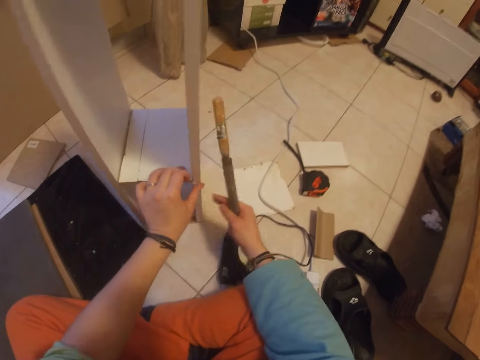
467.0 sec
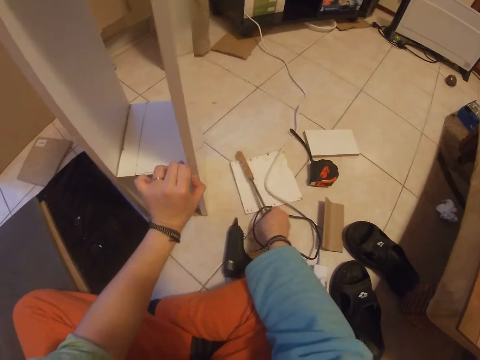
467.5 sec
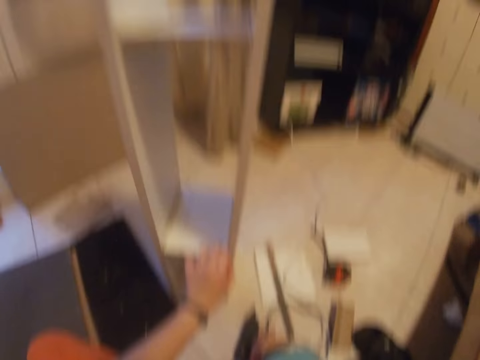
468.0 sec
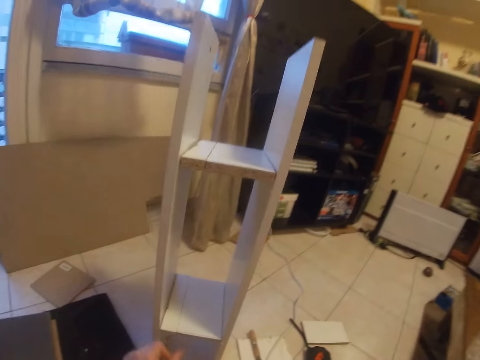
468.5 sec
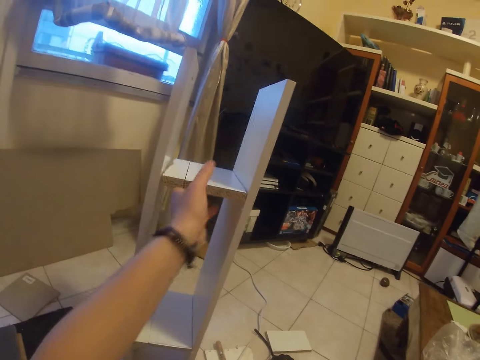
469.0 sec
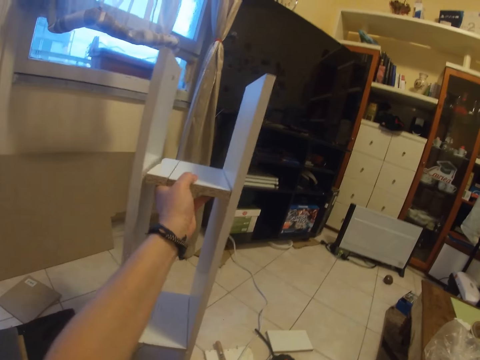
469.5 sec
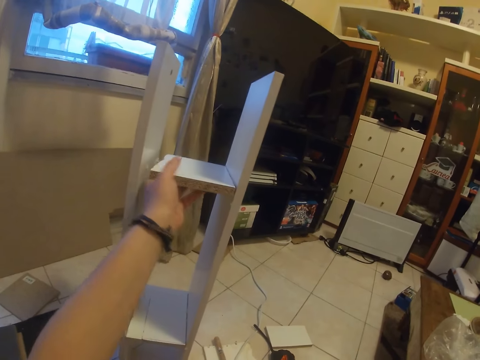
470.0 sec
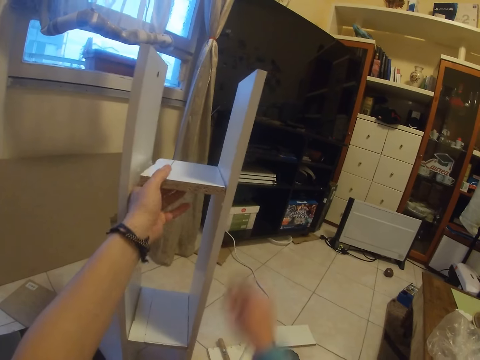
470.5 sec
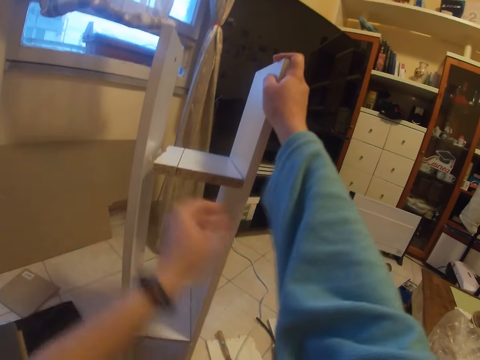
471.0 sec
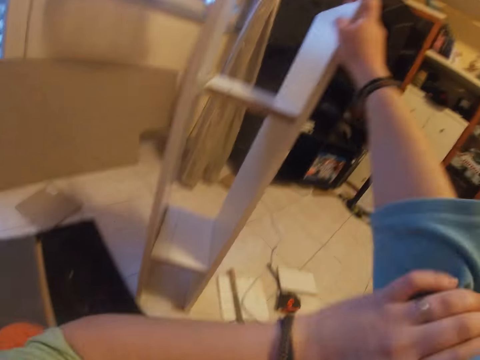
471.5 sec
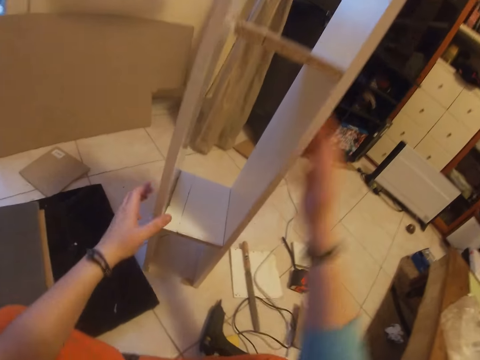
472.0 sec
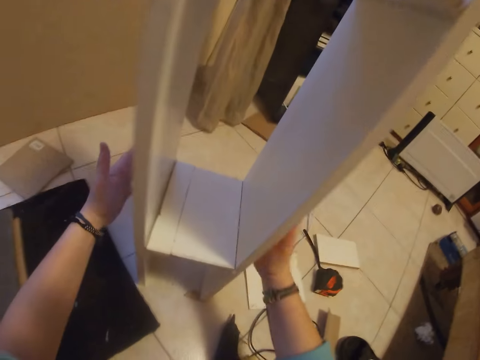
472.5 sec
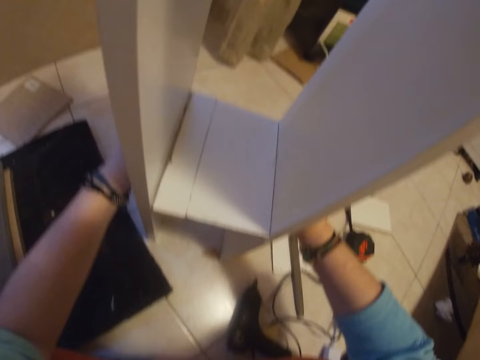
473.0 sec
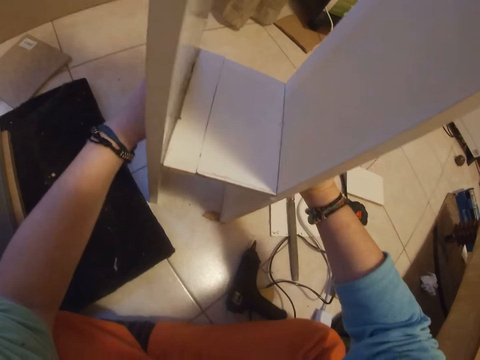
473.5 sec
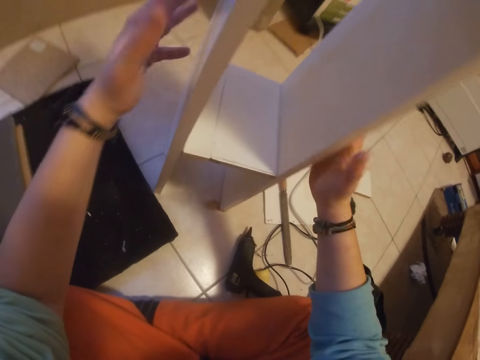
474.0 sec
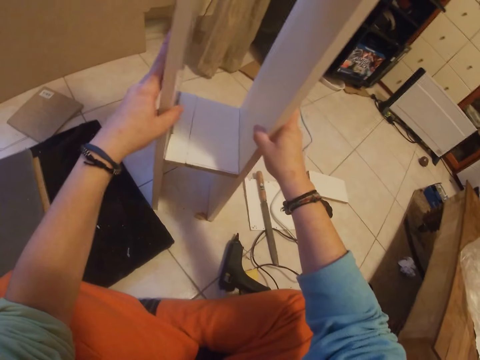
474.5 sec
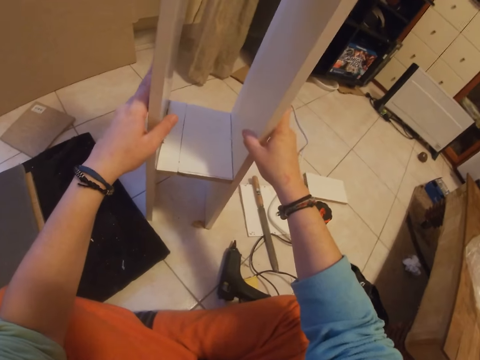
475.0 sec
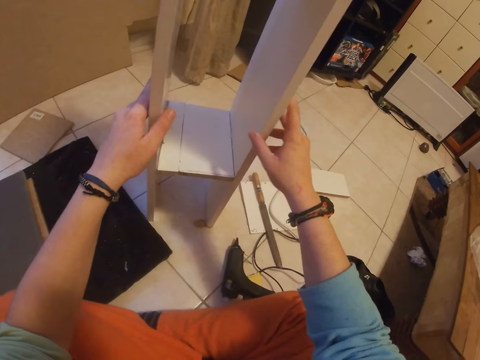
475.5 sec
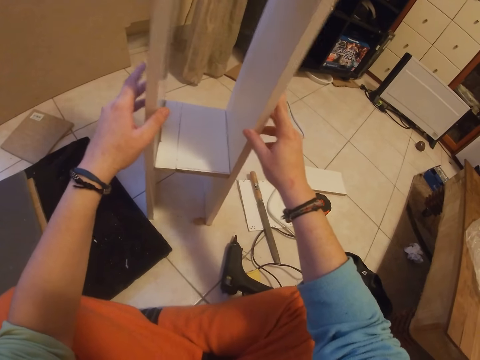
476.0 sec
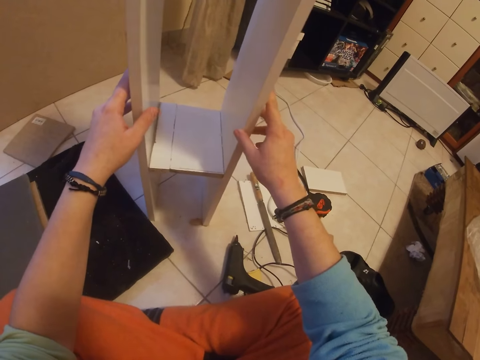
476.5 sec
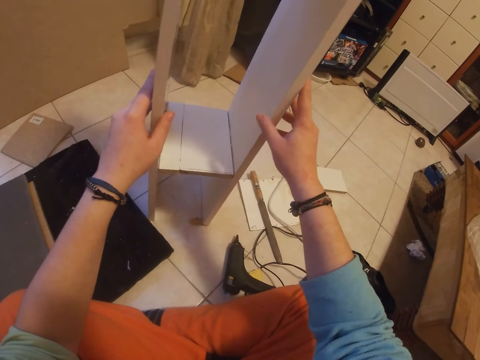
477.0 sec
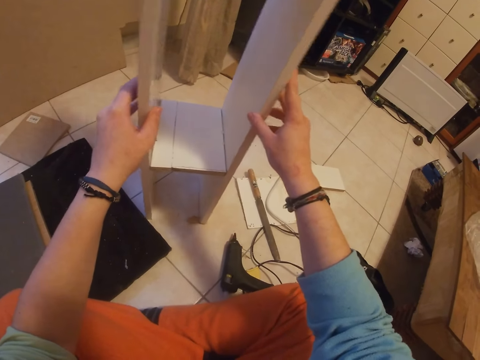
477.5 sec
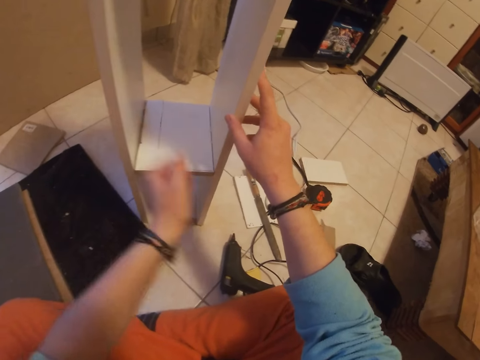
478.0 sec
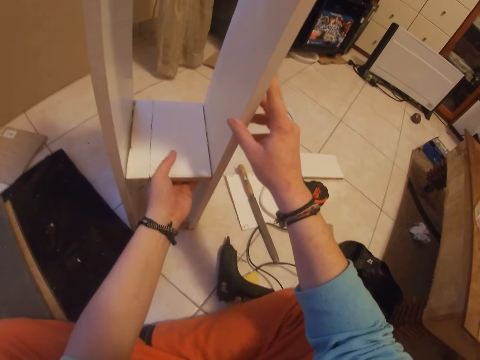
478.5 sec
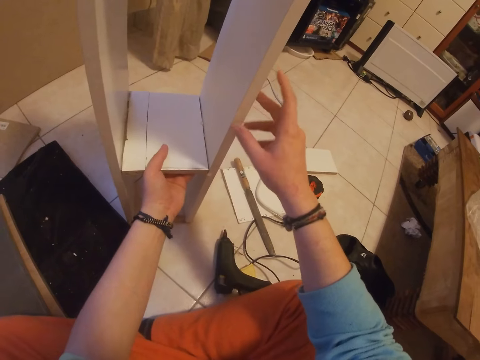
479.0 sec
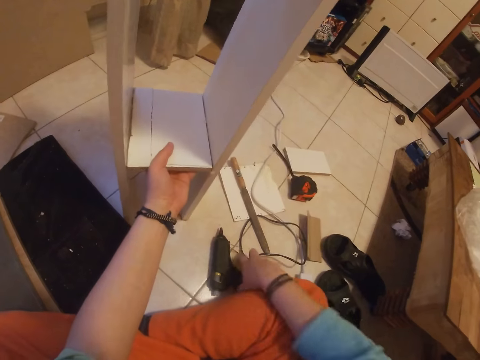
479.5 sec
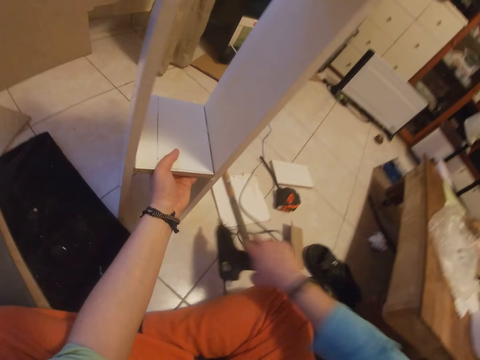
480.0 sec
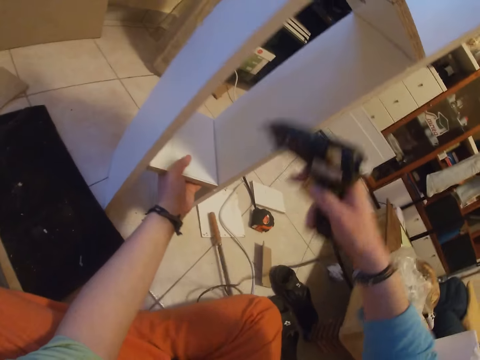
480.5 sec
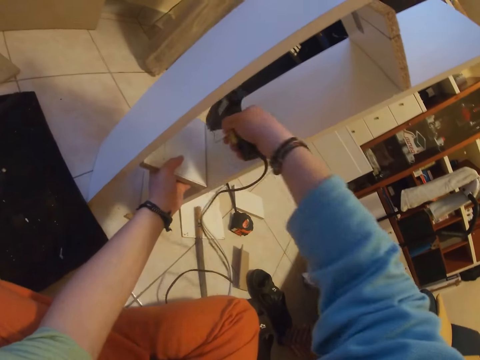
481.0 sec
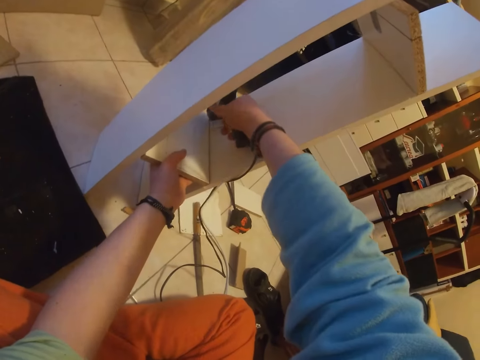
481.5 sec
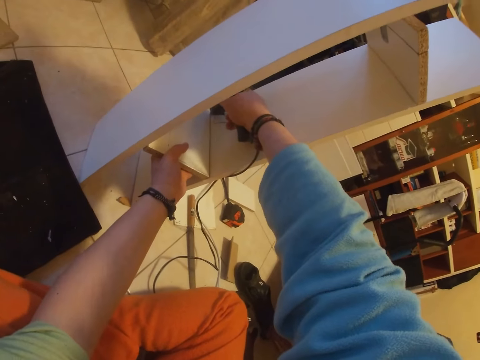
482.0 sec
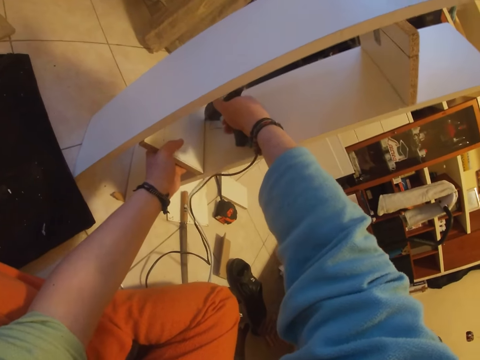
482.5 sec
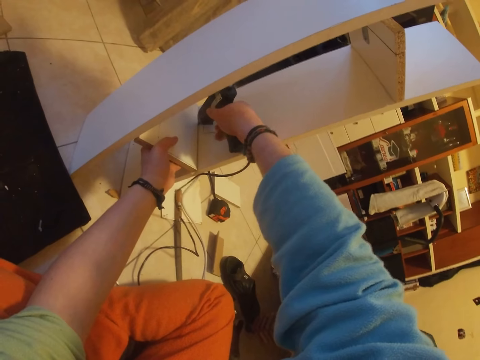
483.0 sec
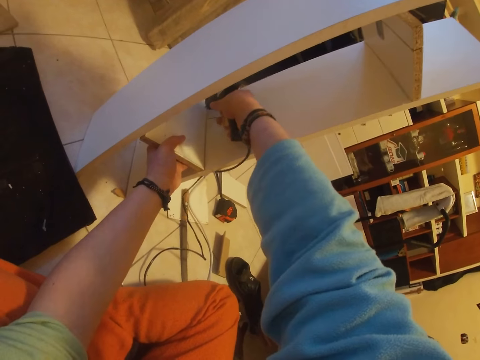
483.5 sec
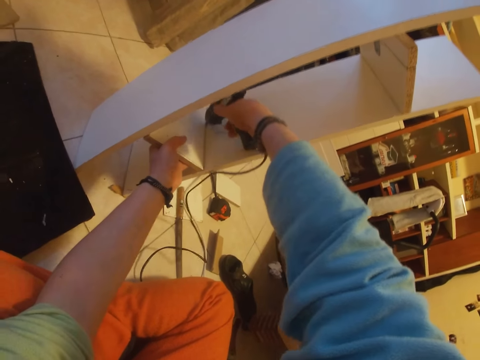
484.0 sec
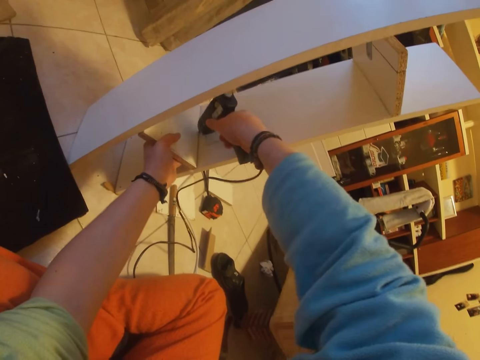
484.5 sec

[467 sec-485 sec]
The camera wearer touches the lower middle plank with his left hand. He drops the rod or screwdriver on the floor with his right hand. He holds the middle plank with his left hand. He holds the wooden rack with his right hand. He adjusts his right sleeves with his left hand. He places both hands on the wooden rack. He places his left hand under the middle plank. He picks up the gum gun from the floor with his right hand. He applies gum on the middle plank in the wooden rack with the gum gun in his right hand.

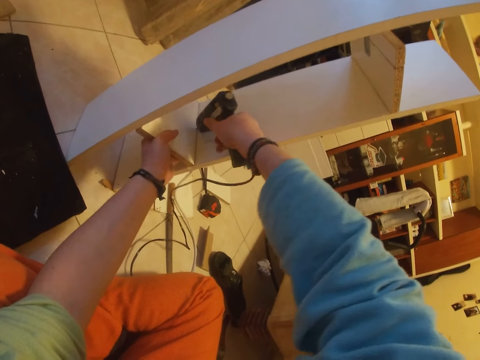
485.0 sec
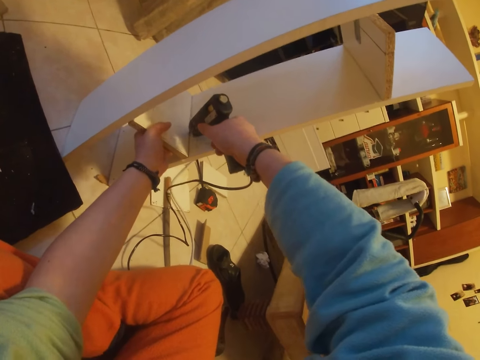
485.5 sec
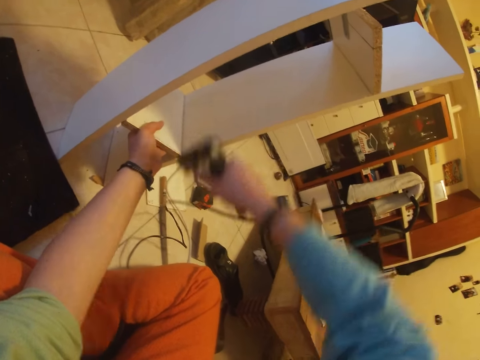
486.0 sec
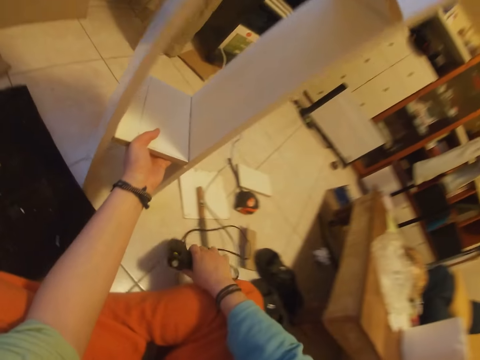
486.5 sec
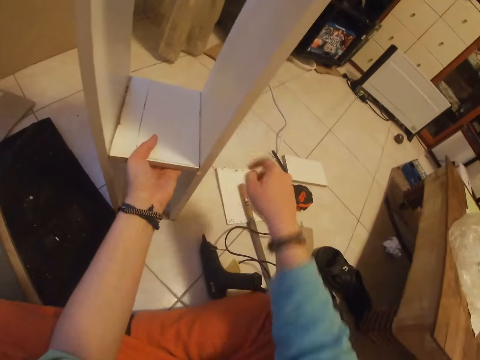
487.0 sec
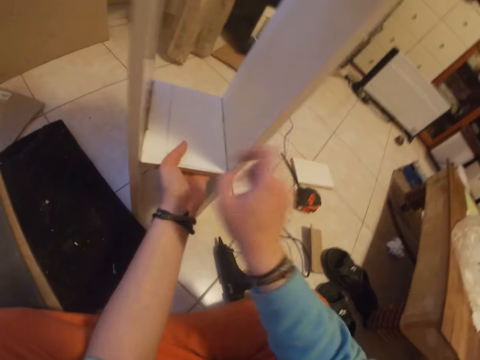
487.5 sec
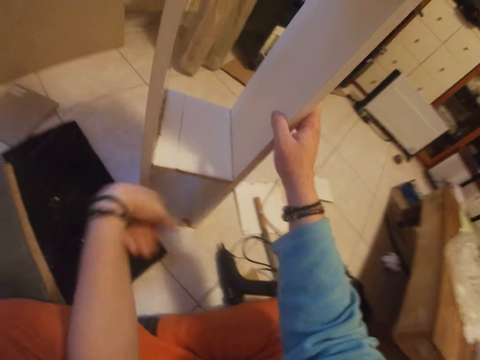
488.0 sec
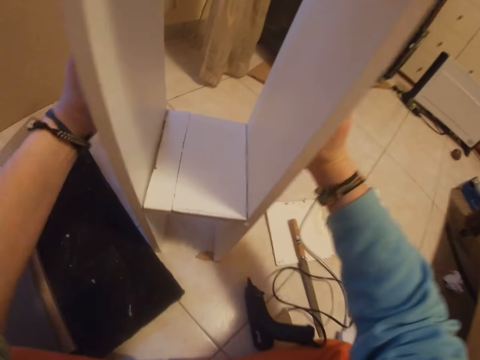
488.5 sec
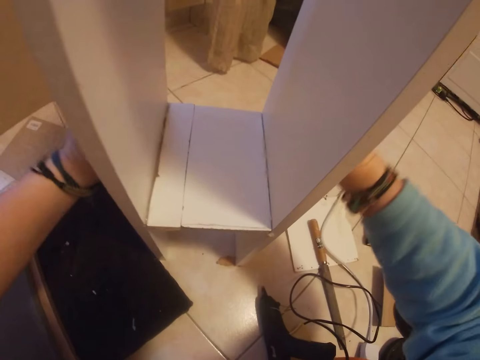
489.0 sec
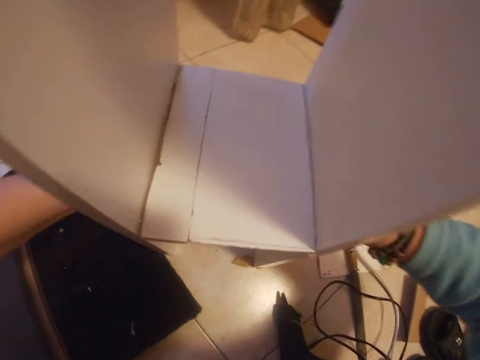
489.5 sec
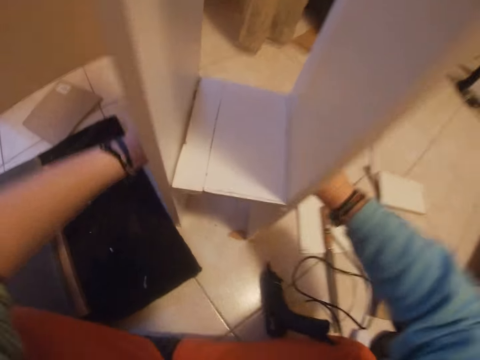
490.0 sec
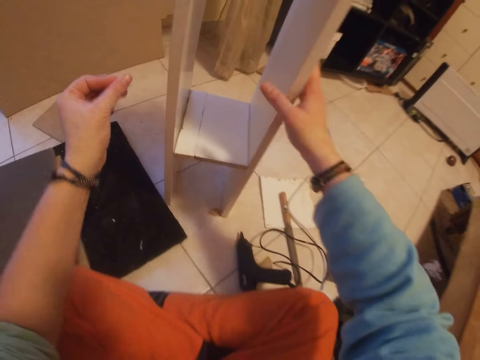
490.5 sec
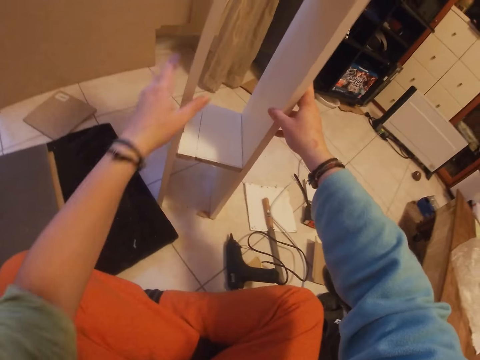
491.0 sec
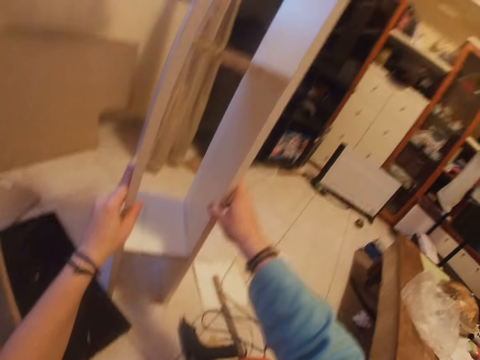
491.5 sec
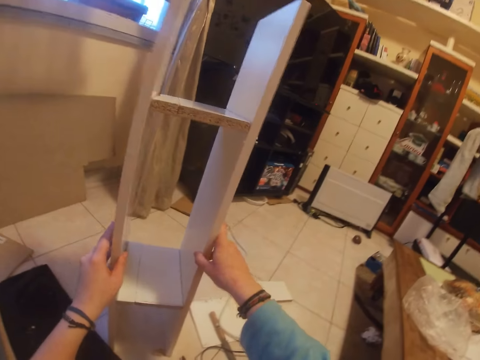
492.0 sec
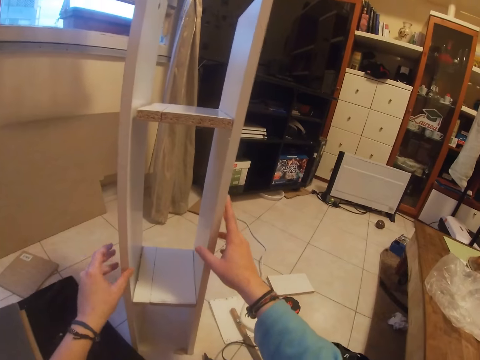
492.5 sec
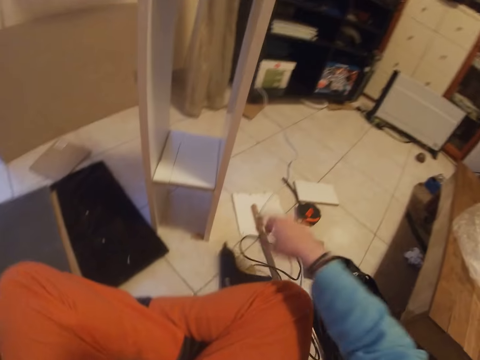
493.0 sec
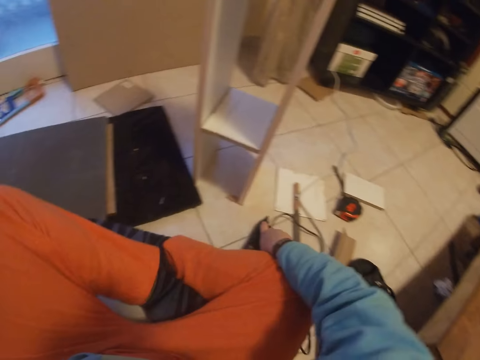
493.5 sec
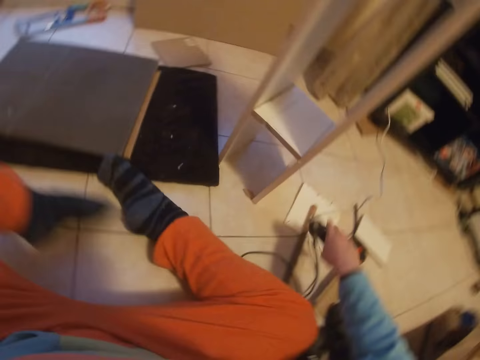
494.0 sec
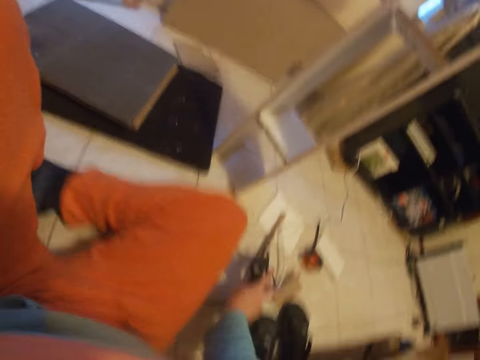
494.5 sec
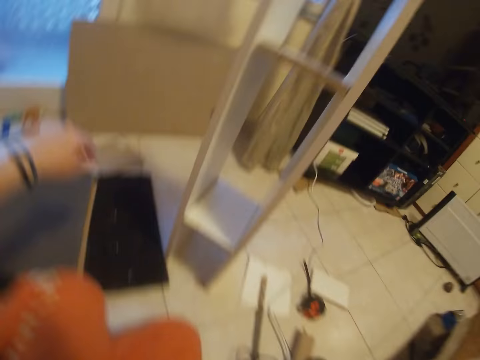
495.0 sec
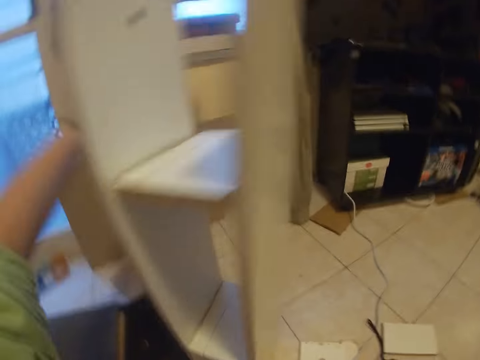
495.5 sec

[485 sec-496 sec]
The camera wearer drops the gum gun on the floor with his right hand. He holds the wooden rack with his right hand. He presses the two planks together with both hands. He picks up the gum gun from the floor with his right hand. He drops the gum gun on the floor with his right hand.
